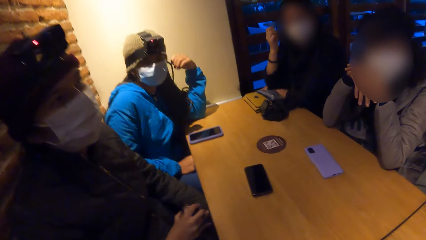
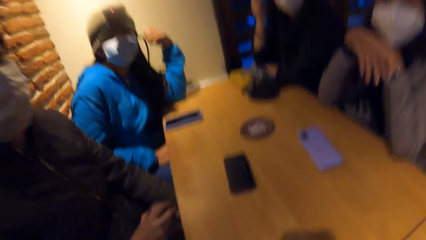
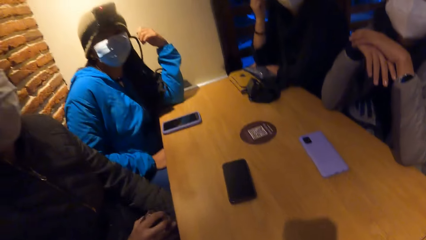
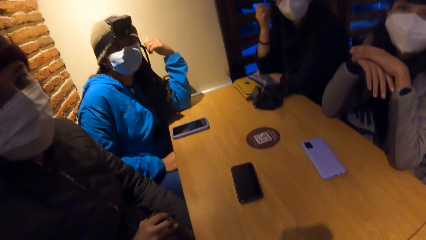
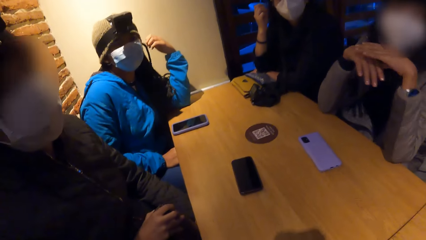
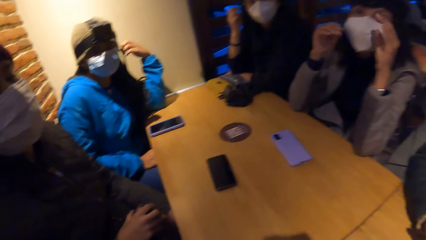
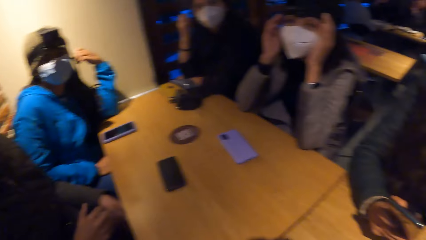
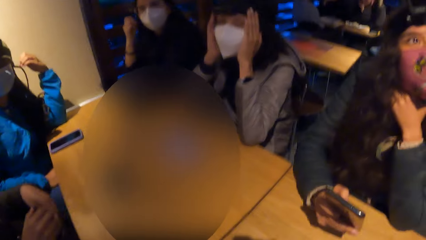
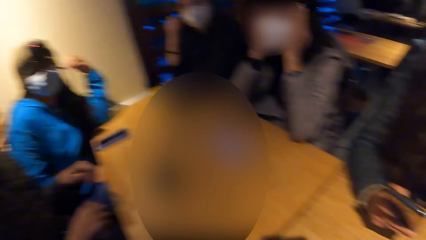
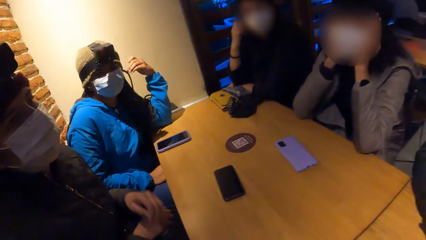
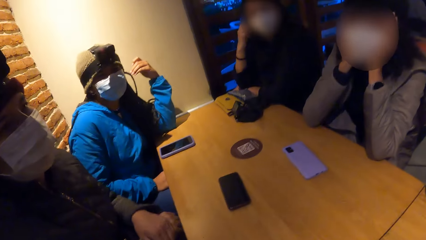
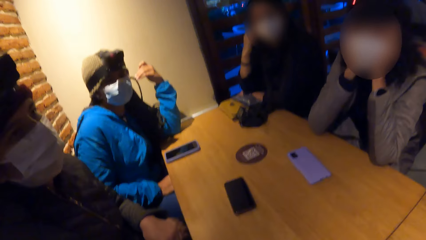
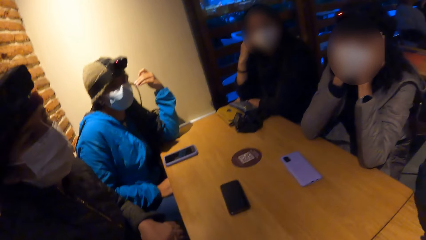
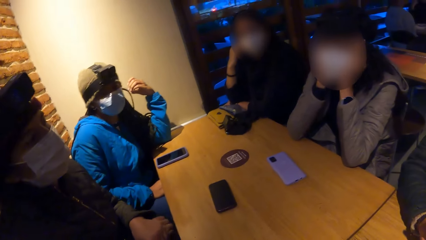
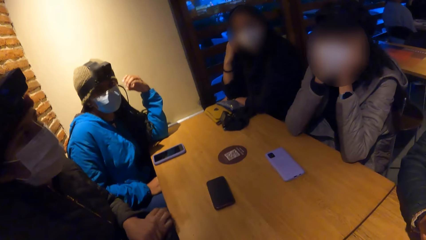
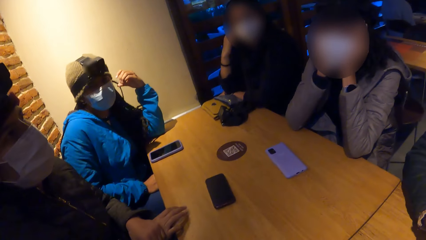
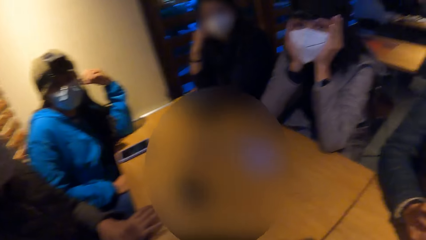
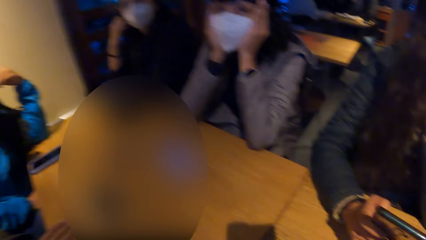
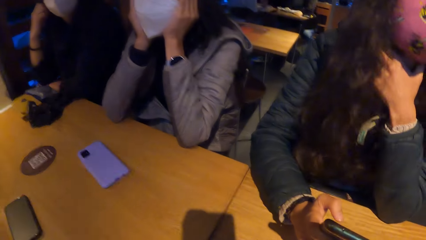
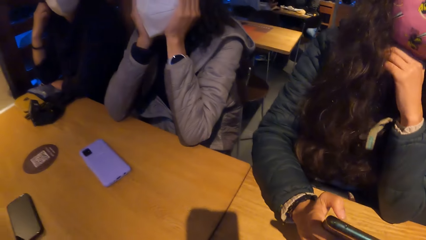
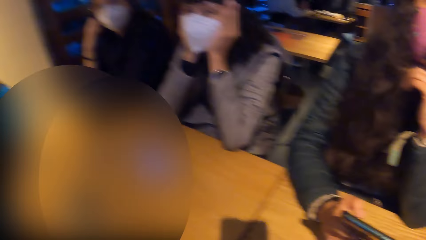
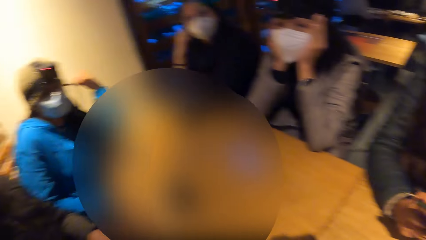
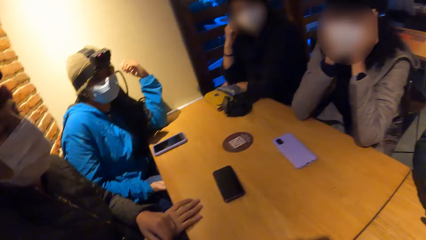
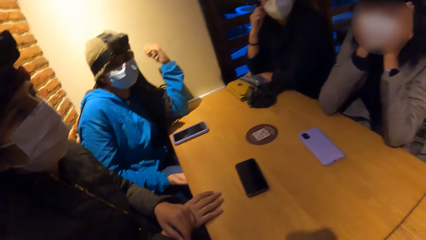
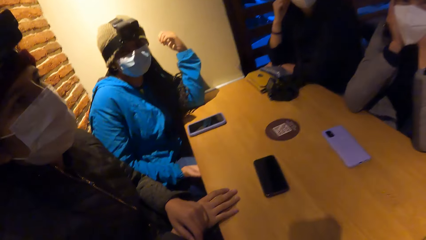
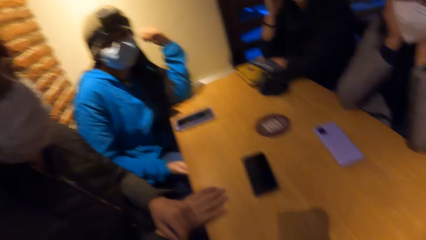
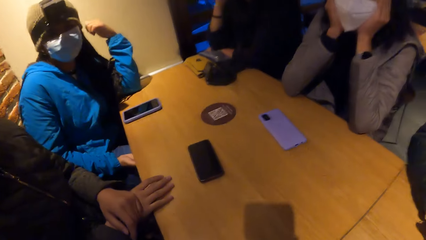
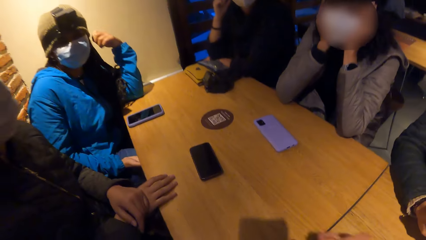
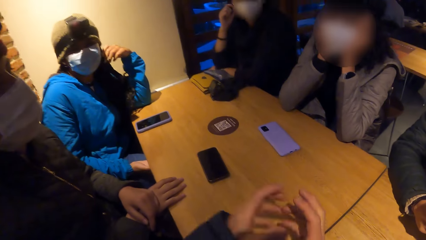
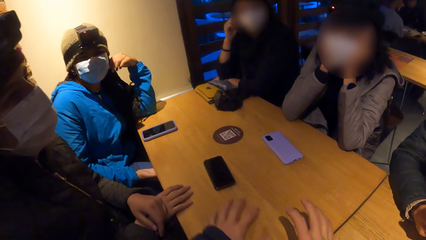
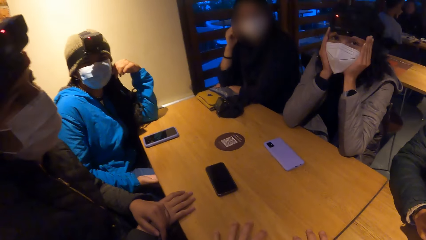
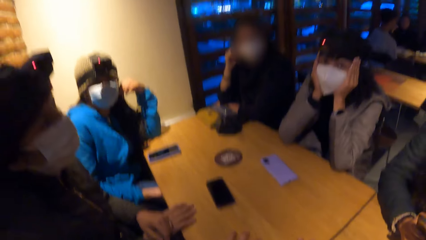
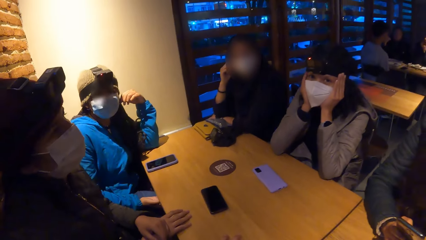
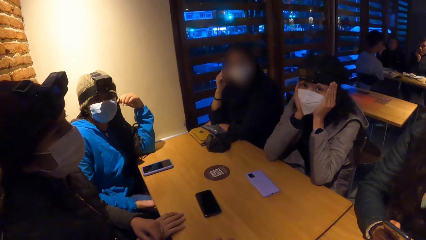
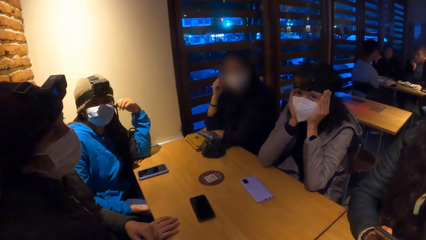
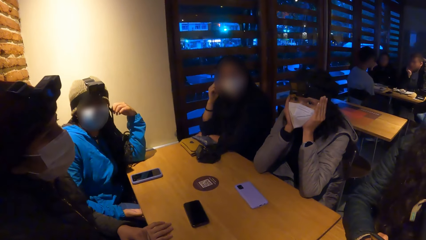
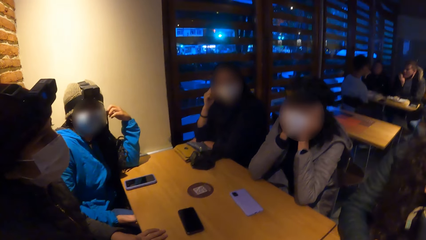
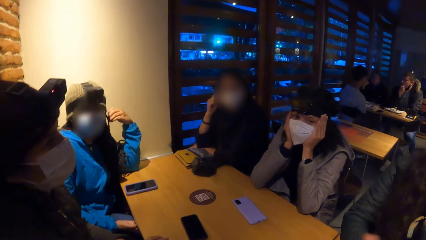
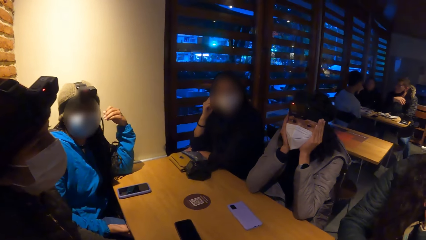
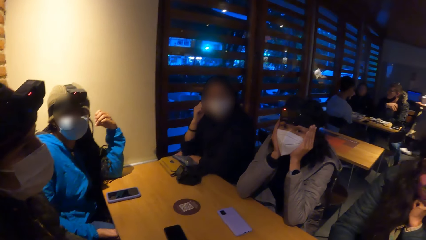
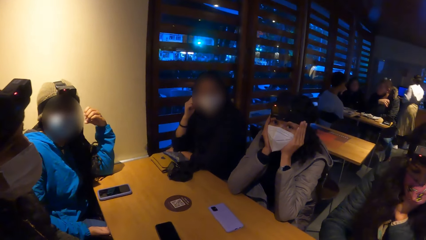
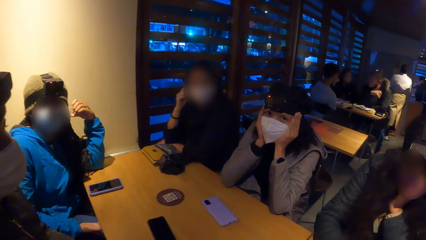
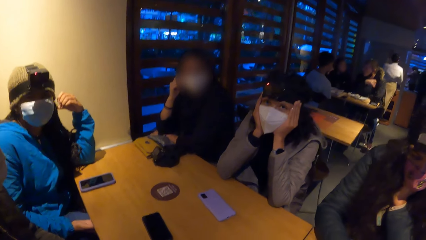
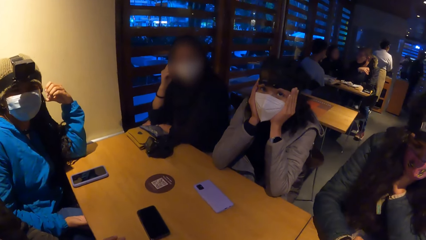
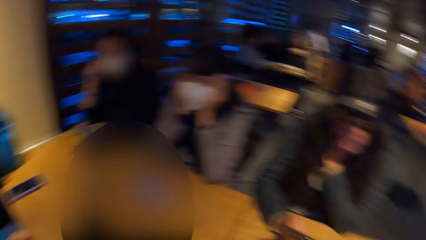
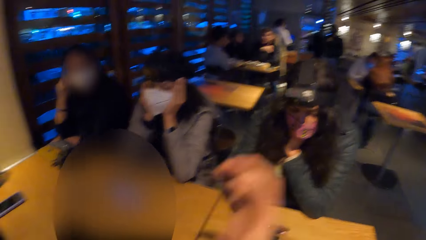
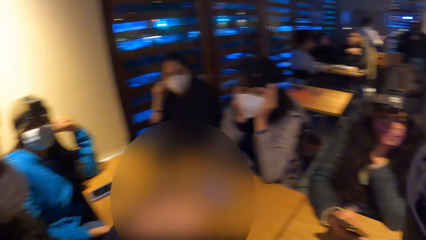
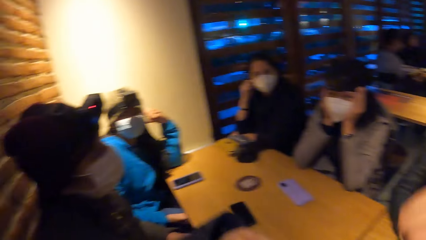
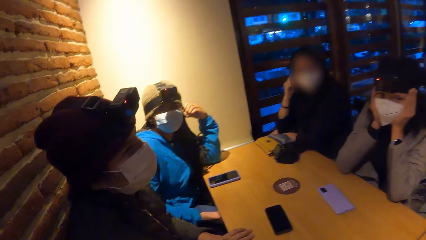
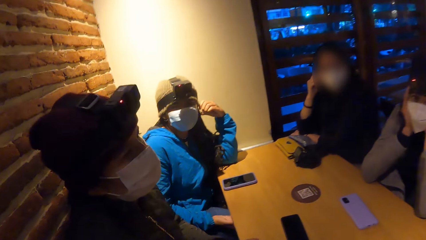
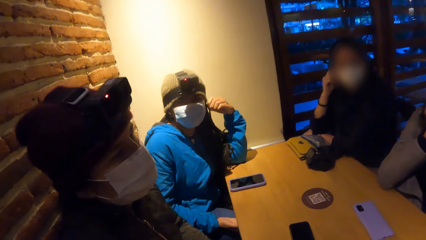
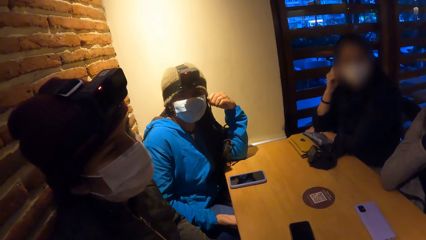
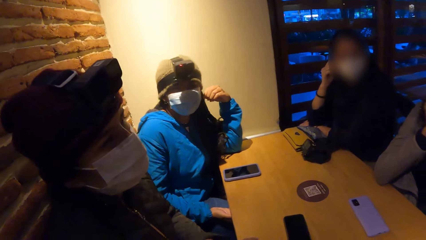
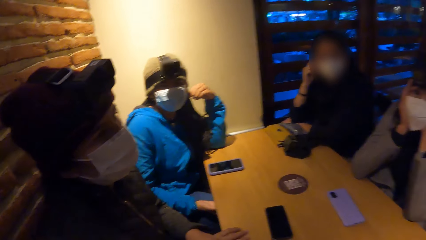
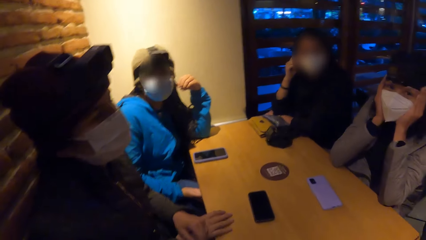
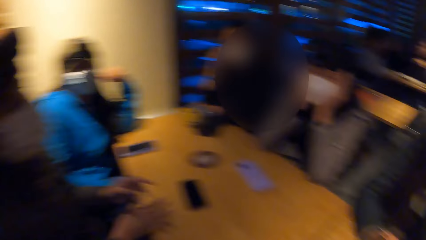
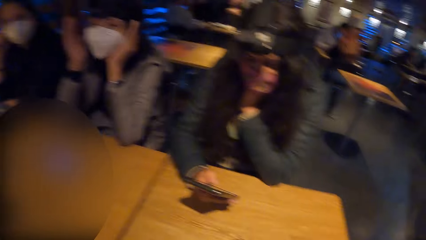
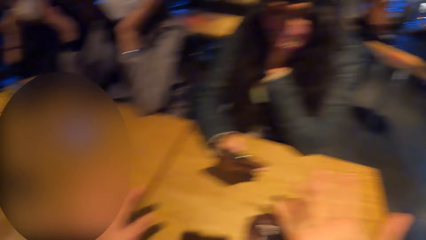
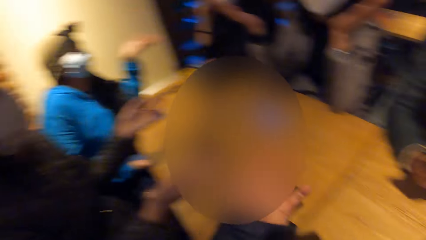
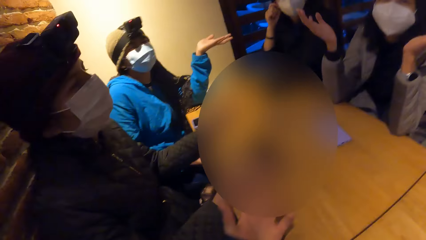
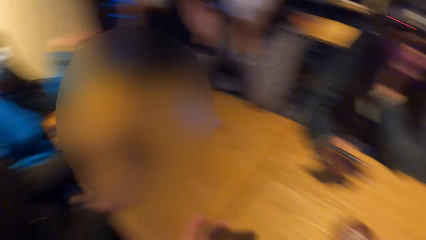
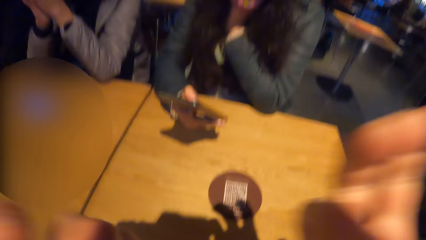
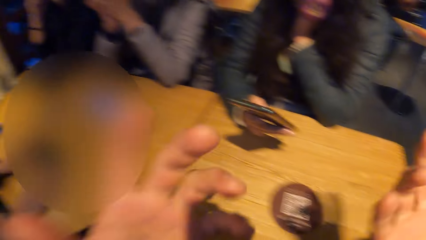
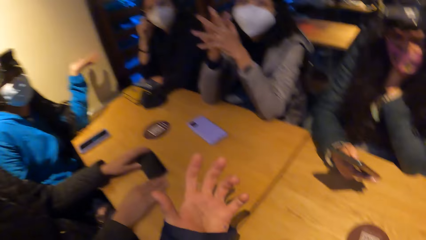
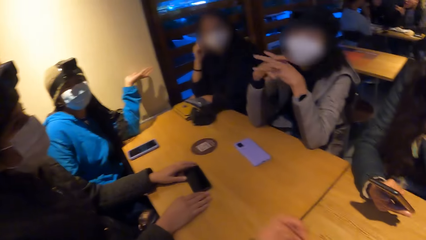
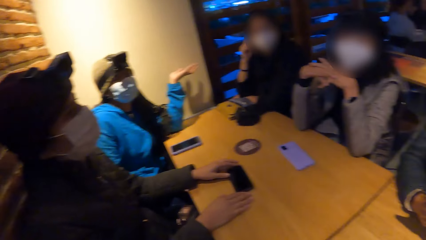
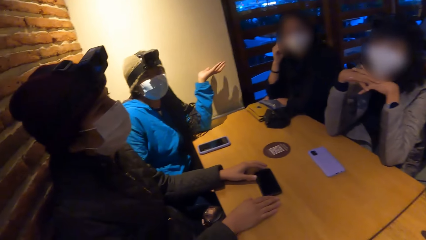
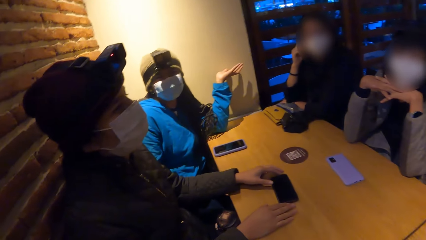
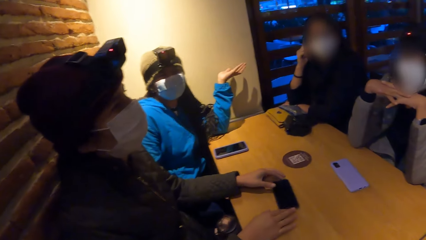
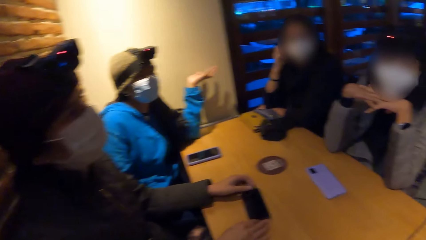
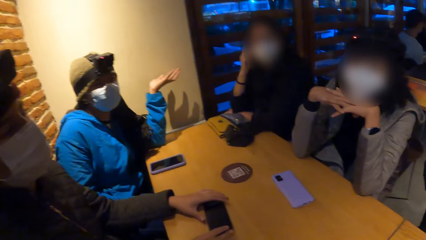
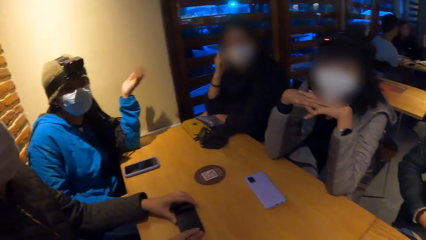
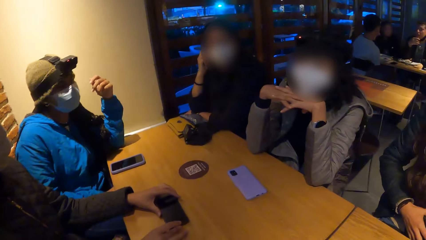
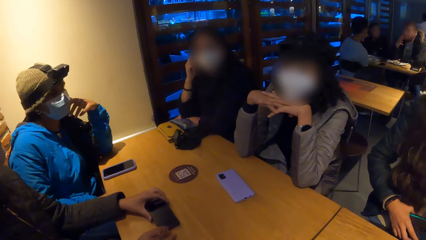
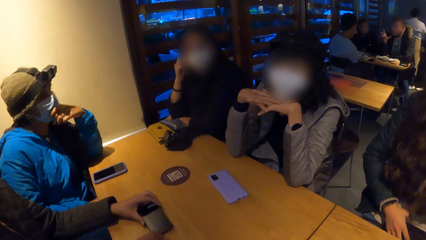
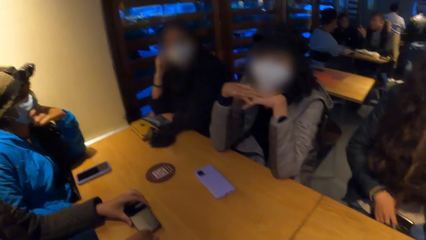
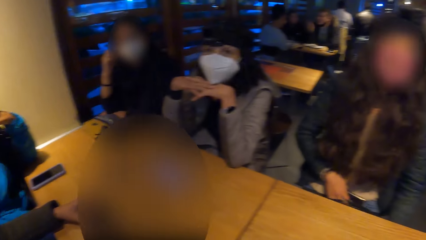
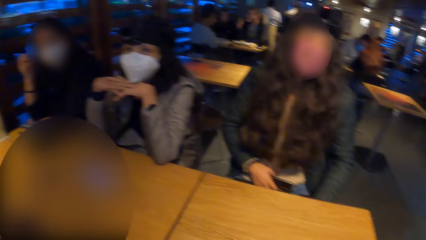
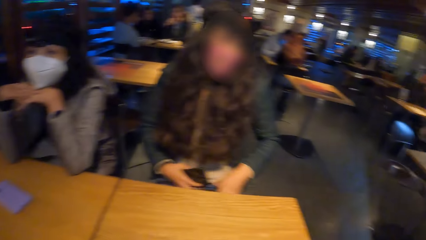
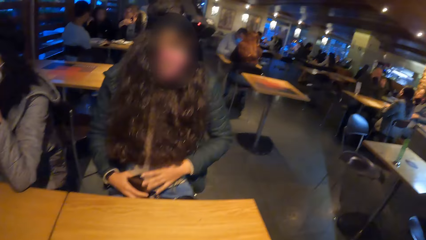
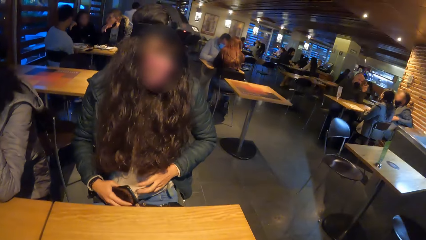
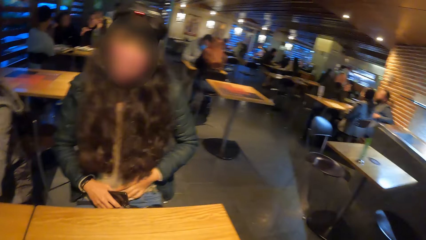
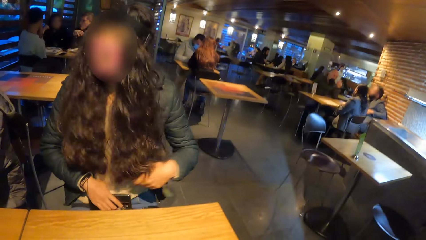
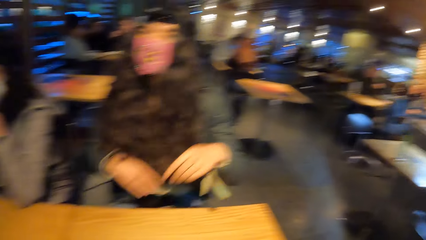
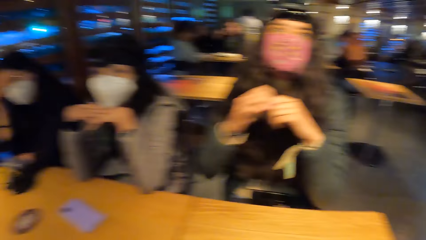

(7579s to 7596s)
The camera wearer raises both hands, withdraws both hands and looks around. They raise the right hand fingers, raise the left hand and look around.
